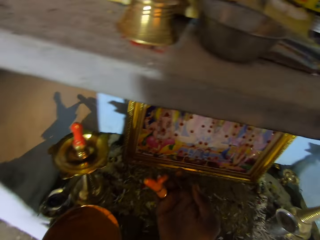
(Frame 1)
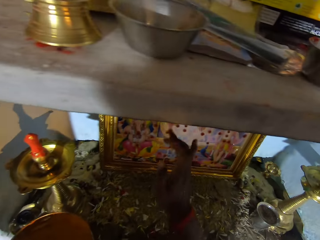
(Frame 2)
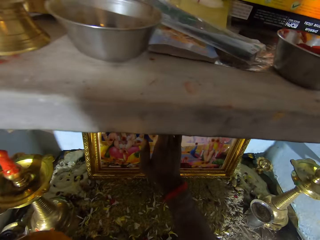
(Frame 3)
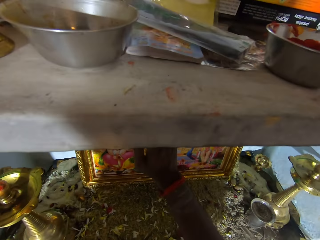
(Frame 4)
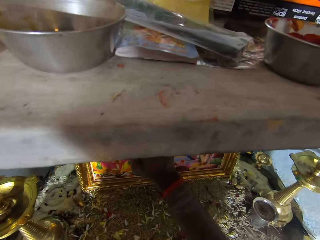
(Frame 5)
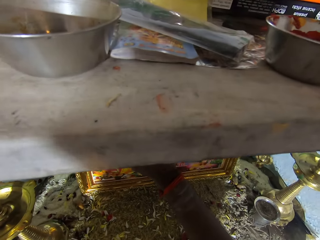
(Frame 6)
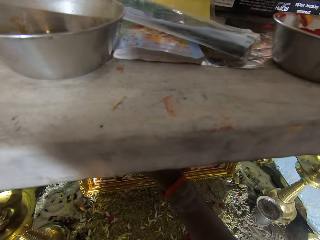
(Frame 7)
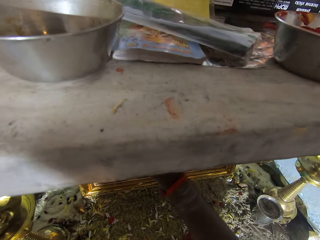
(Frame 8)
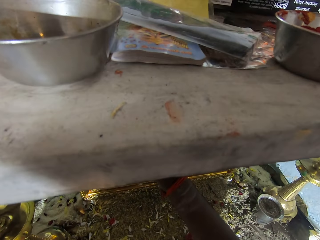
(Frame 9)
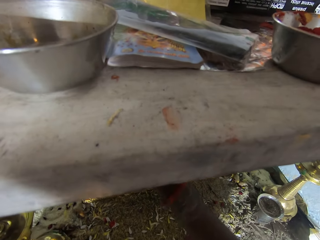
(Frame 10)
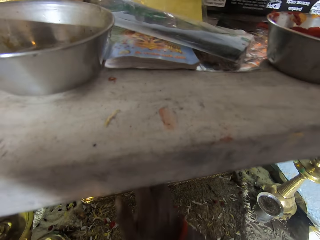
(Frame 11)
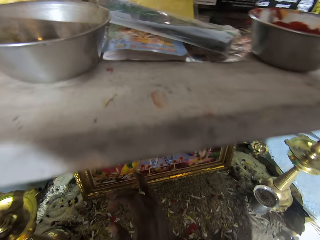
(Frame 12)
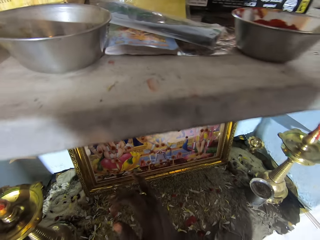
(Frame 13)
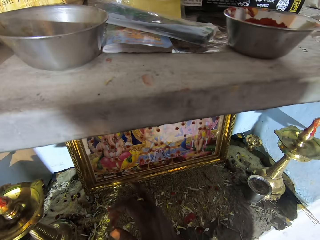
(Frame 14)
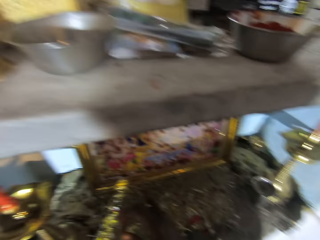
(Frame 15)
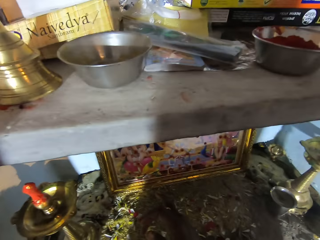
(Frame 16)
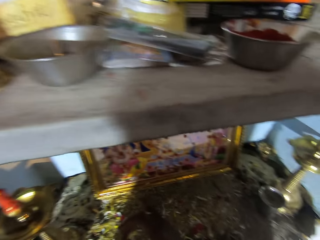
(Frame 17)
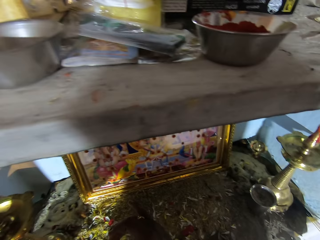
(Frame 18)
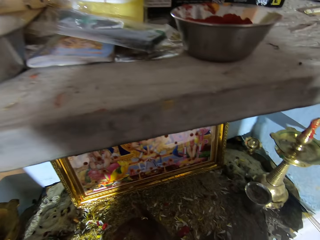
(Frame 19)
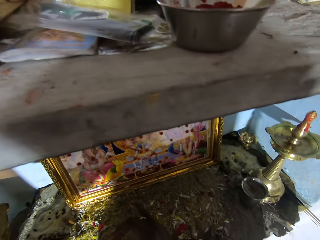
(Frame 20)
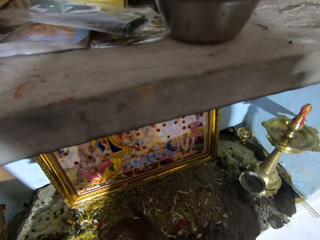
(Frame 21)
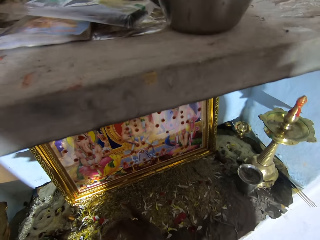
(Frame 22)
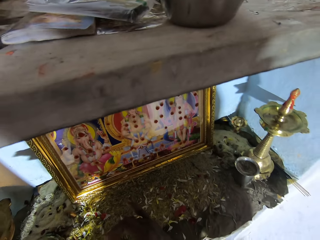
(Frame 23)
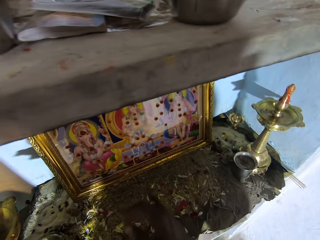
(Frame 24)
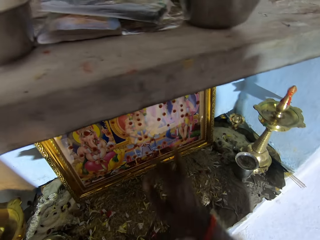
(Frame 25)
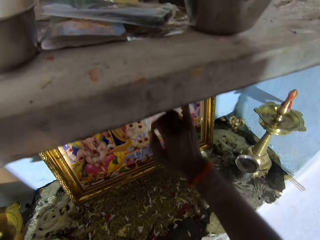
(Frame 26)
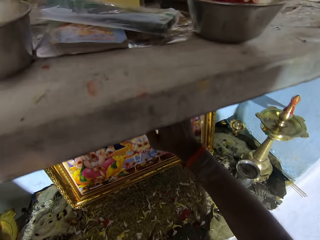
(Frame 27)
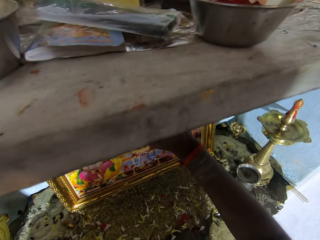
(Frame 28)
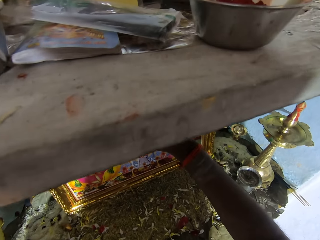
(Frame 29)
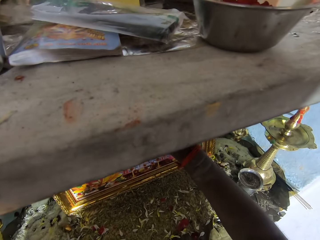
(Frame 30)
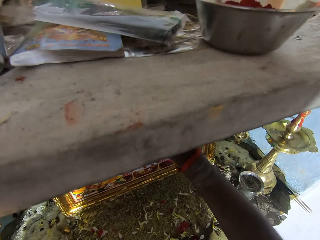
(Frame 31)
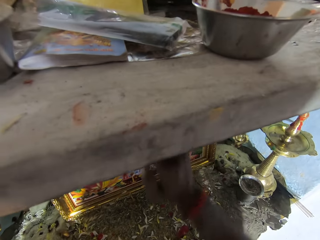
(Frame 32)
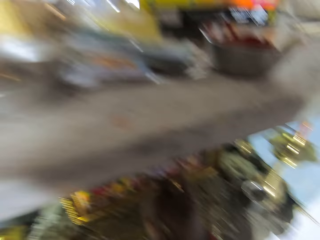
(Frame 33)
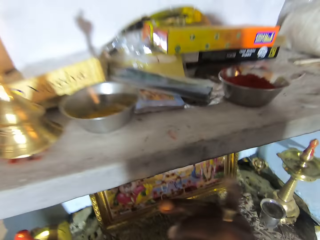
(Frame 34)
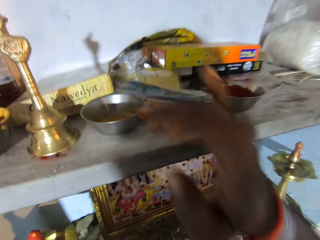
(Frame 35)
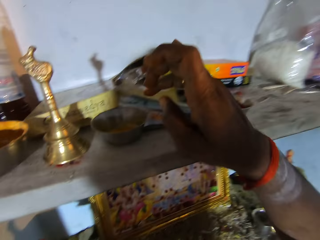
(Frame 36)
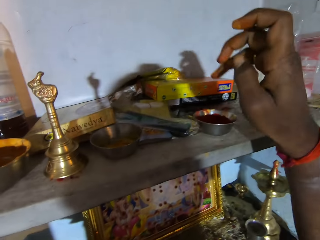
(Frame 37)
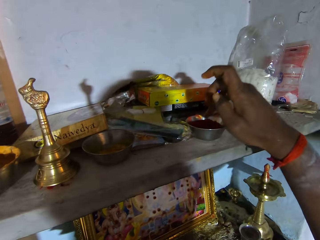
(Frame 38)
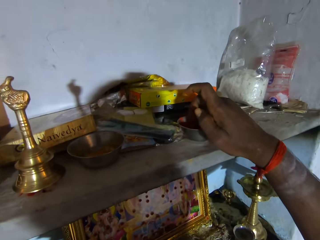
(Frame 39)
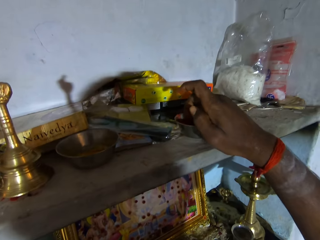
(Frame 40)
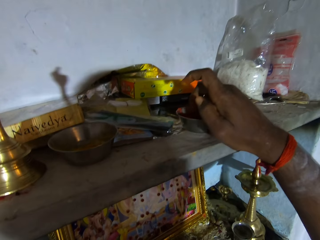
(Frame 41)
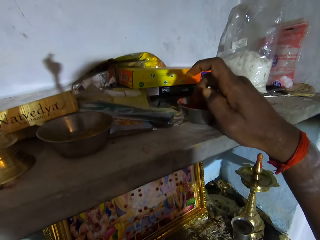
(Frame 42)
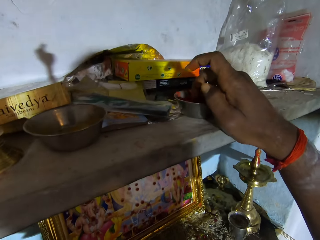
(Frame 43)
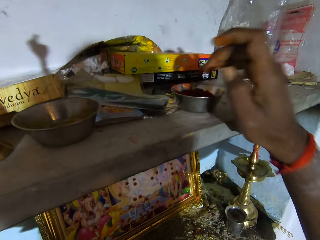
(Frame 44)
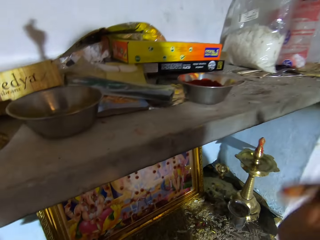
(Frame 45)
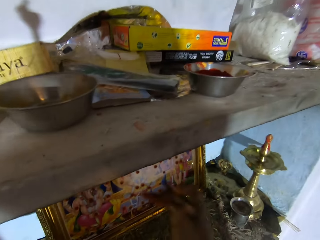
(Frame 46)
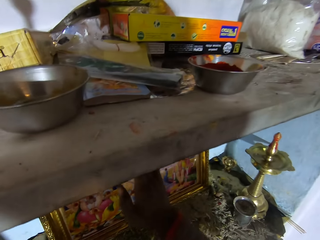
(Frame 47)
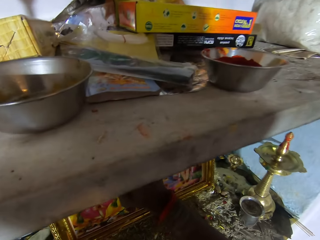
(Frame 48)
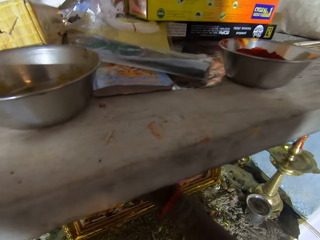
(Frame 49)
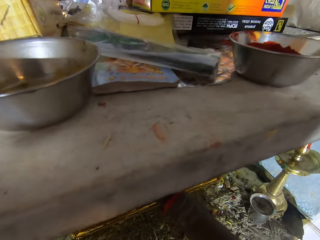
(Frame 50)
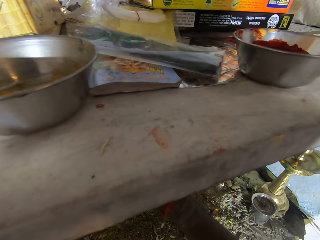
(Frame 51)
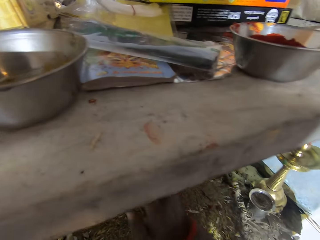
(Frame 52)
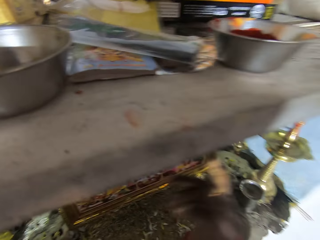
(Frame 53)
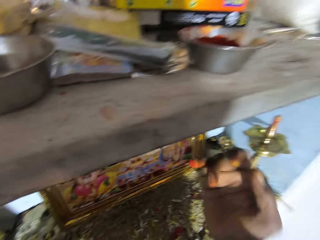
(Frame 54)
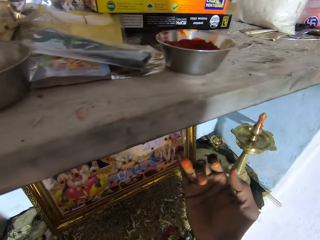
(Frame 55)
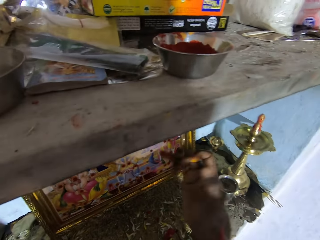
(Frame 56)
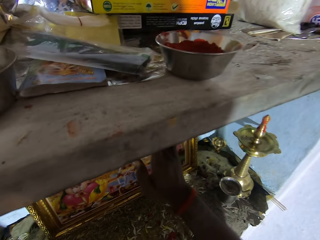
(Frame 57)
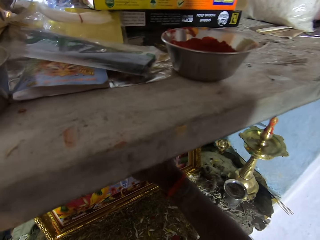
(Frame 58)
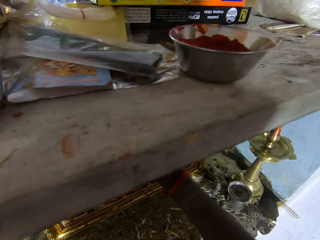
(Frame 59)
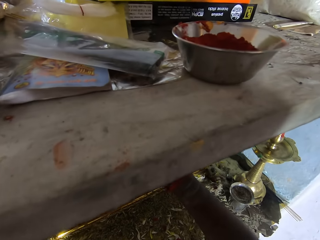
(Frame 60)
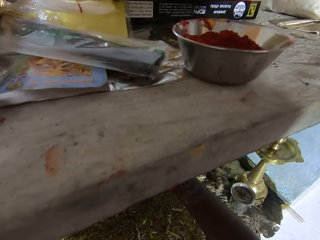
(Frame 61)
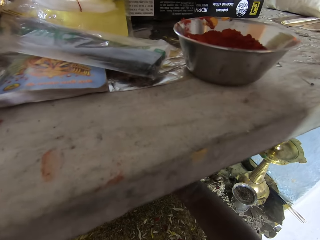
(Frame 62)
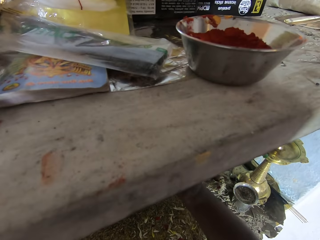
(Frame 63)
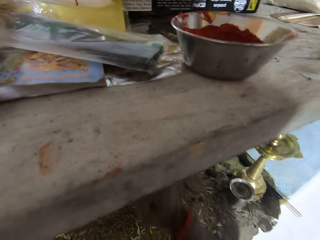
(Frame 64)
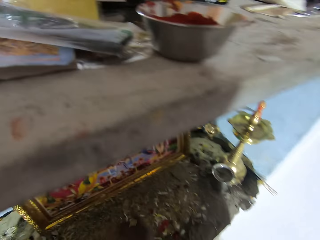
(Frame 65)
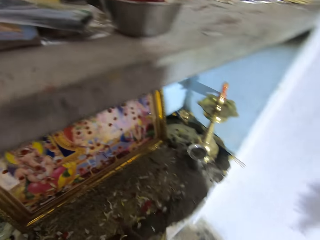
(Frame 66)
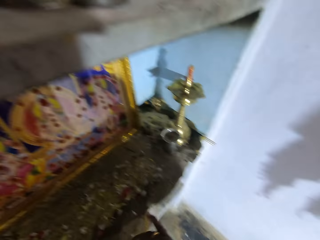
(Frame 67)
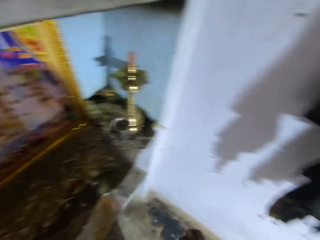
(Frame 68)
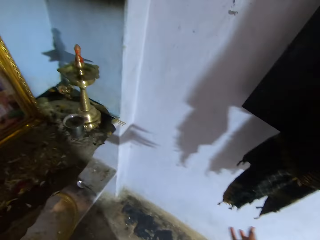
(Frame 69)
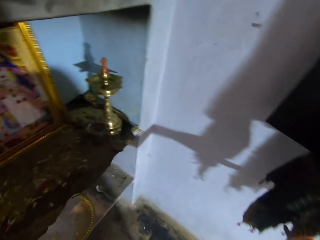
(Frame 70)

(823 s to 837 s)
The camera wearer applies the paste on the portrait. He looks at the painting. He dips his finger in the paint. He looks around. He paints the wall art. He looks at the finger. He looks around.

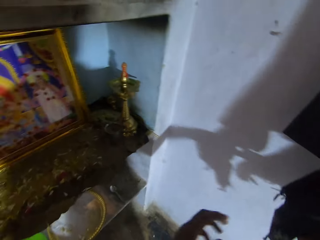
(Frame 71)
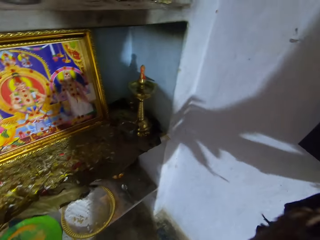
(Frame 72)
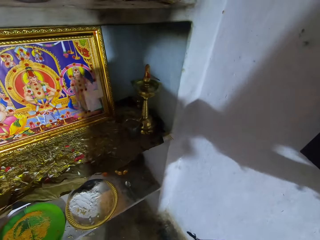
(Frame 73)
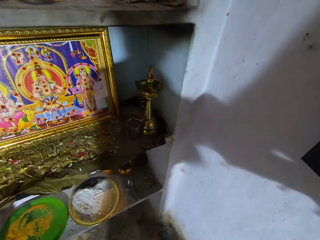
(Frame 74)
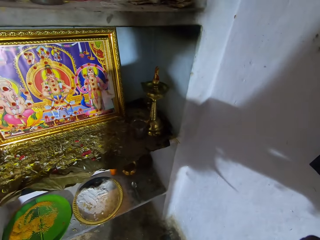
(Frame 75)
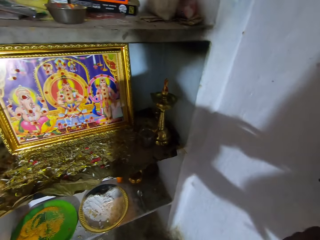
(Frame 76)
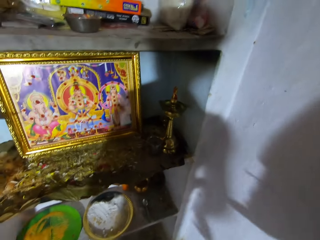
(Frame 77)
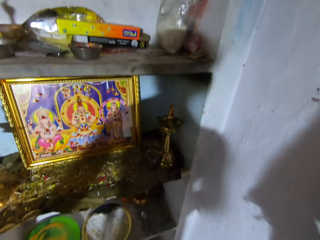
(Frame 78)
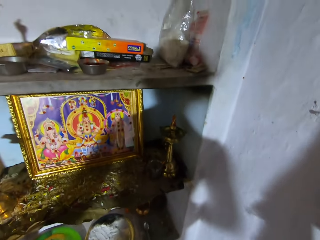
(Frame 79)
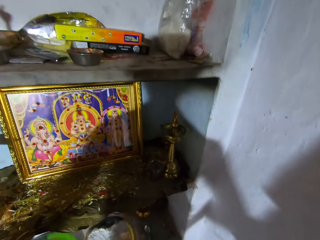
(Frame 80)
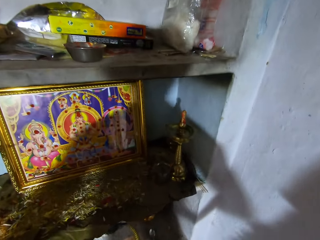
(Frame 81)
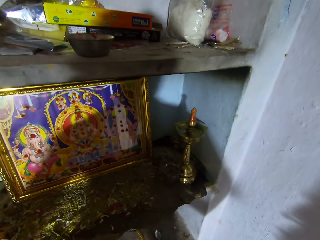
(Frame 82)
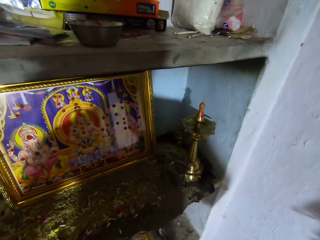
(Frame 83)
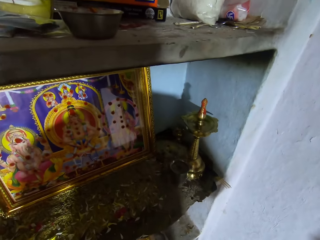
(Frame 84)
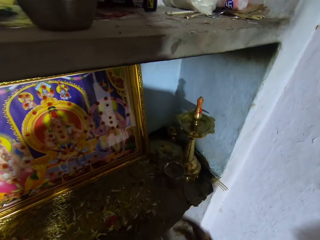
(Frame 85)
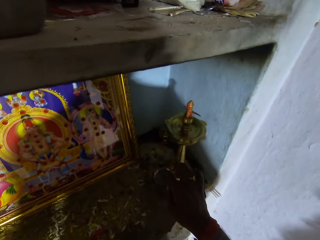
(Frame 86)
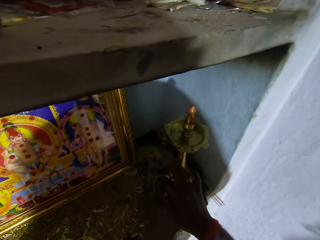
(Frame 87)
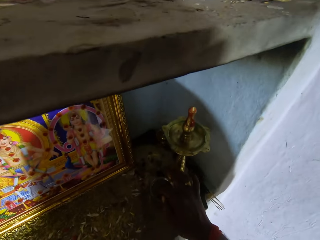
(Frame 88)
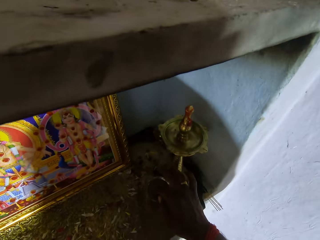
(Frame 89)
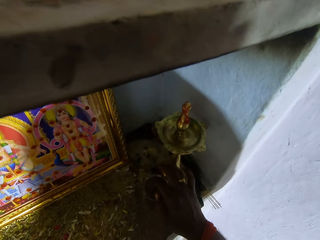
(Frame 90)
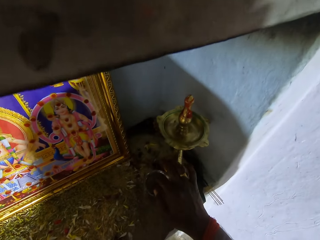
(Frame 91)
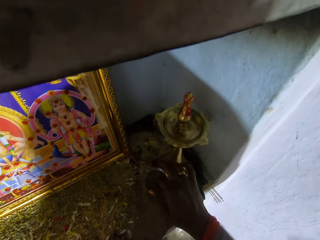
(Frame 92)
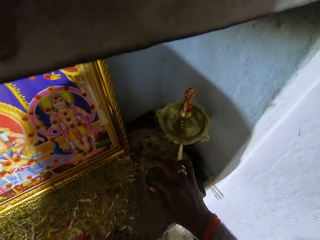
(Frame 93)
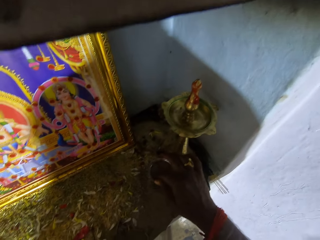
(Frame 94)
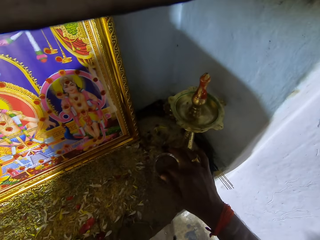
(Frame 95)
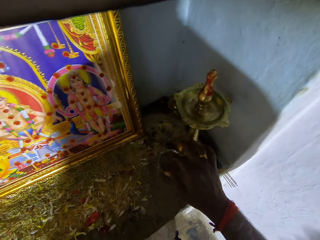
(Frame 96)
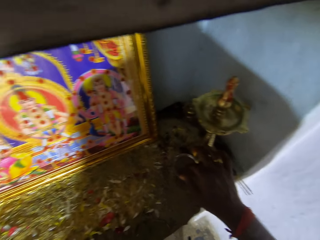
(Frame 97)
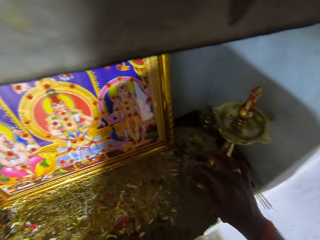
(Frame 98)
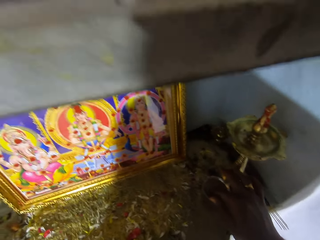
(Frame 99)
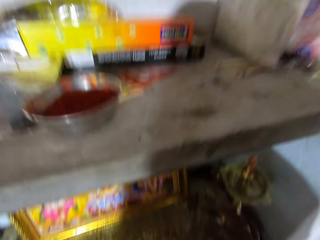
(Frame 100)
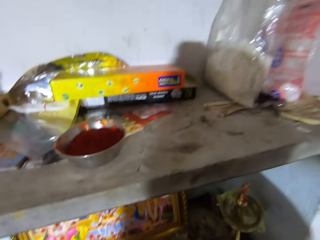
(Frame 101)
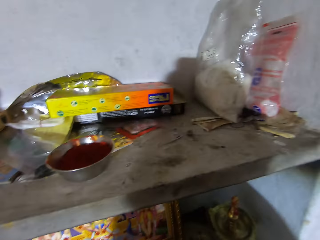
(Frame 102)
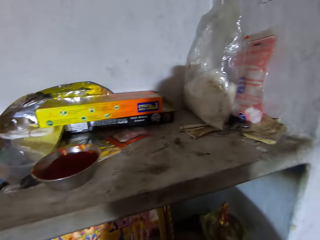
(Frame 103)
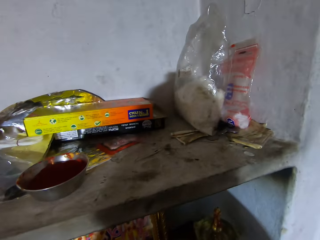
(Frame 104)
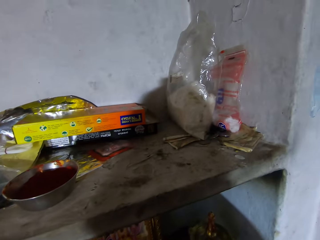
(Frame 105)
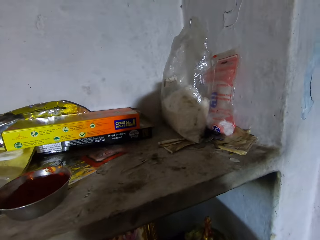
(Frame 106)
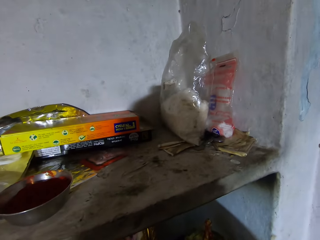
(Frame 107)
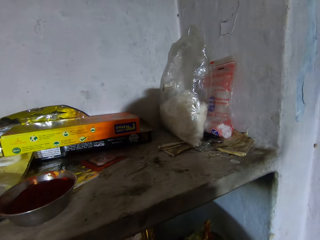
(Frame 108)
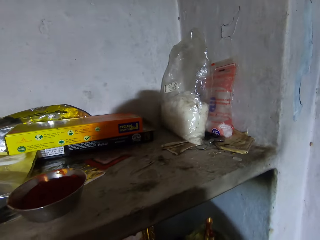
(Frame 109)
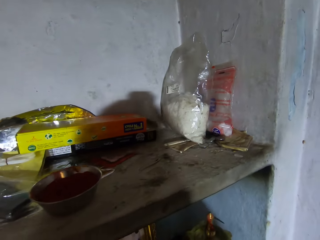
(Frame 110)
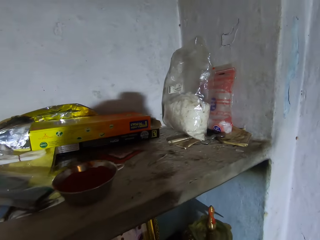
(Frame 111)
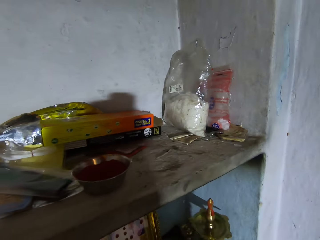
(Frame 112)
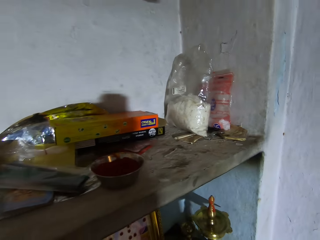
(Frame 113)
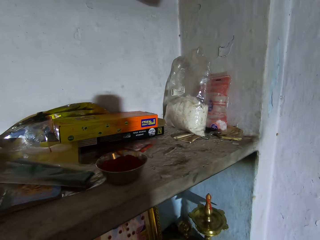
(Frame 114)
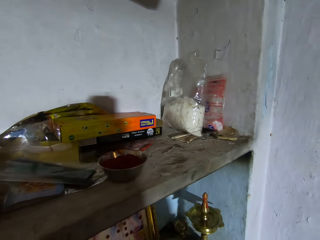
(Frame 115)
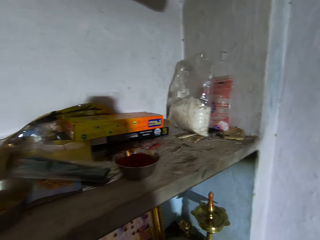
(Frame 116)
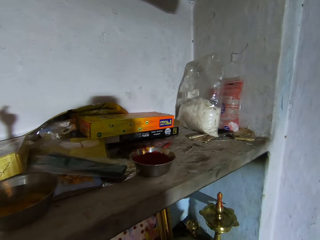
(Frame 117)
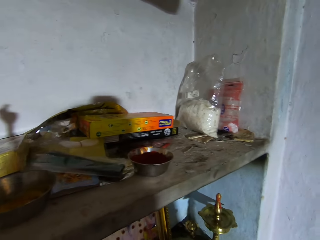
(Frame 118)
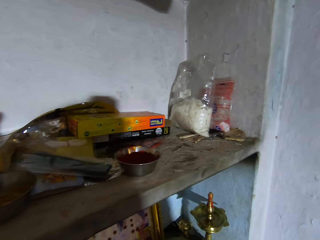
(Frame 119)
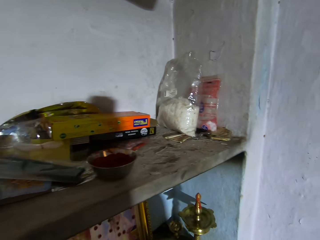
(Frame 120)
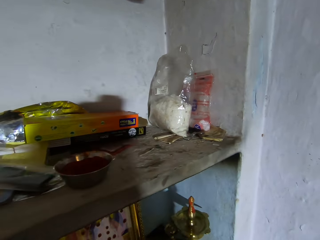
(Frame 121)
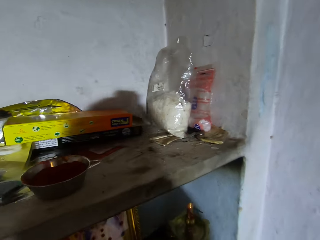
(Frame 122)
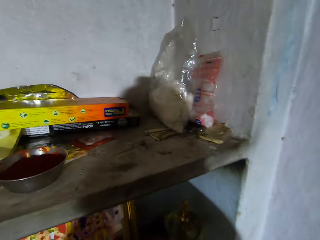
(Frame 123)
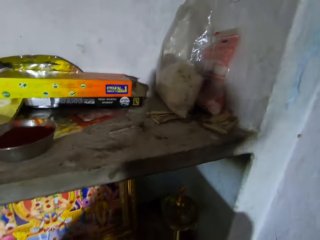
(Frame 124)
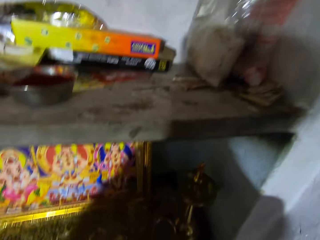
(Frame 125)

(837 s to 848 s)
The camera wearer wipes the hands with a cloth. He paints the wall art. He looks at the painting. He dips his finger in the water or paint. He looks around. He paints the wall art.
